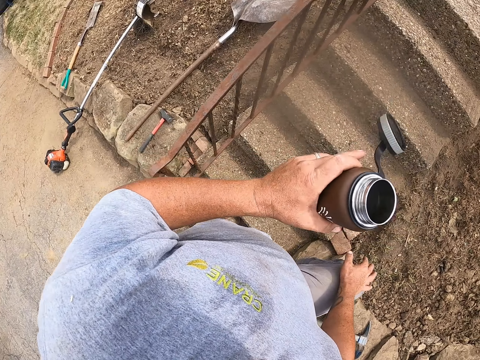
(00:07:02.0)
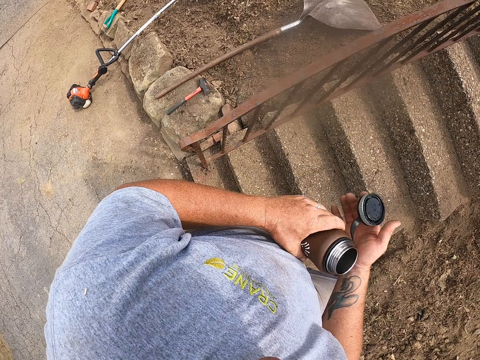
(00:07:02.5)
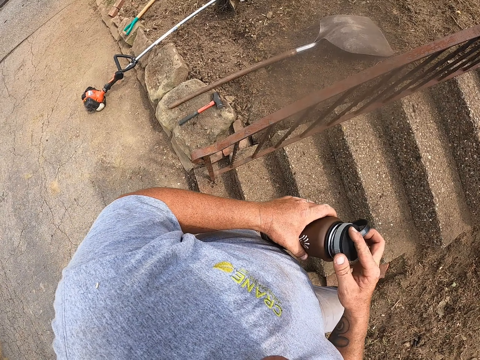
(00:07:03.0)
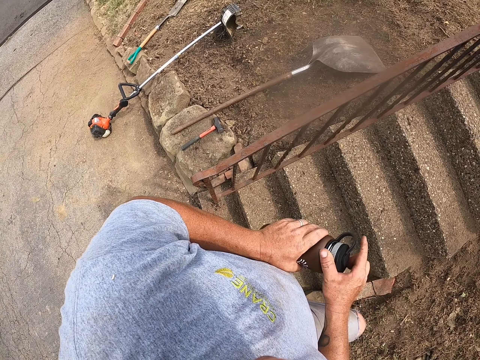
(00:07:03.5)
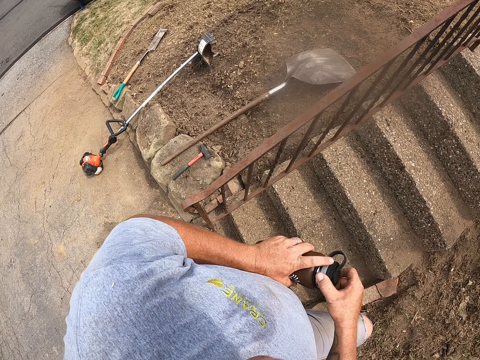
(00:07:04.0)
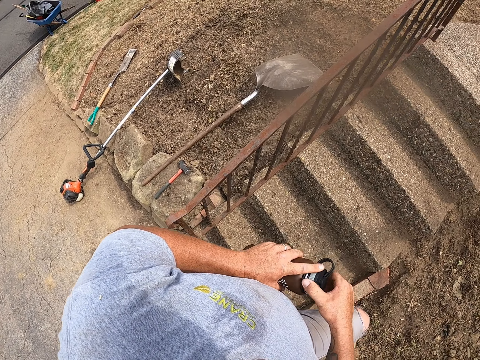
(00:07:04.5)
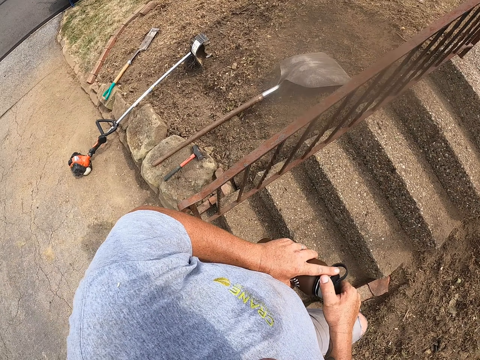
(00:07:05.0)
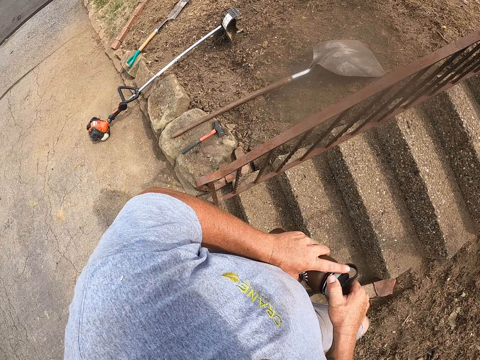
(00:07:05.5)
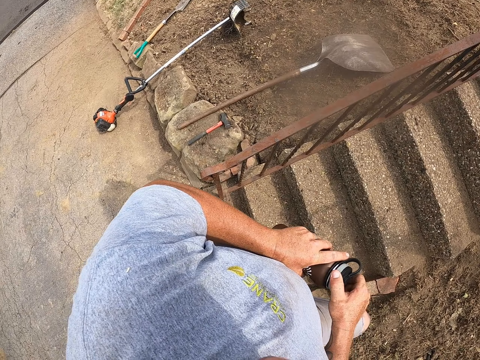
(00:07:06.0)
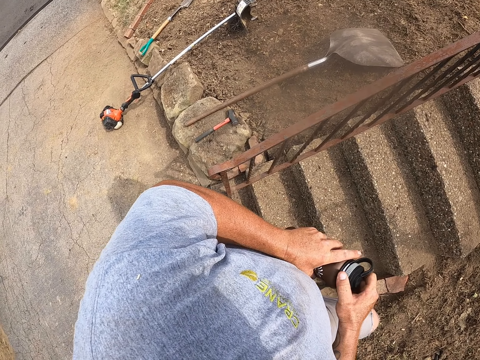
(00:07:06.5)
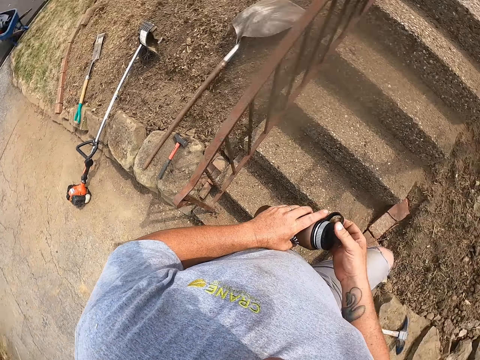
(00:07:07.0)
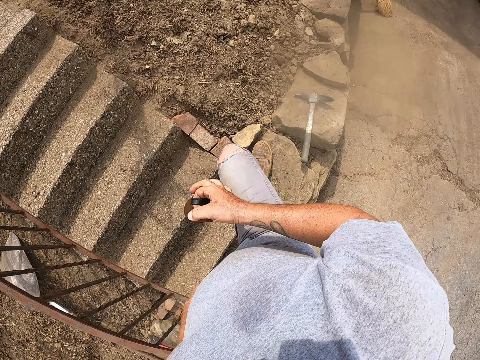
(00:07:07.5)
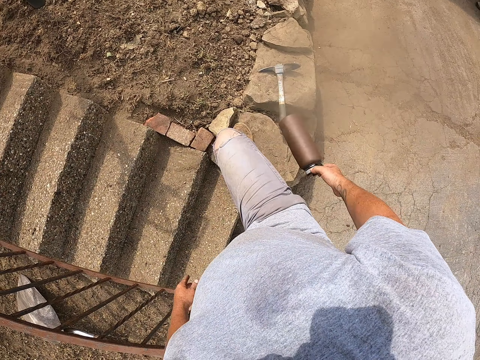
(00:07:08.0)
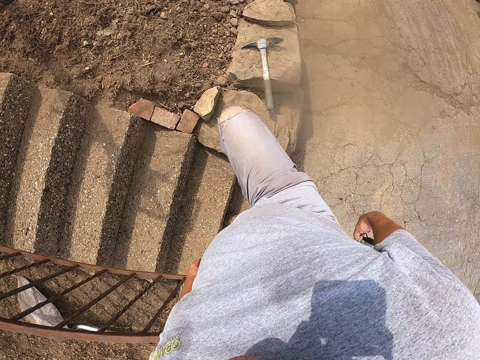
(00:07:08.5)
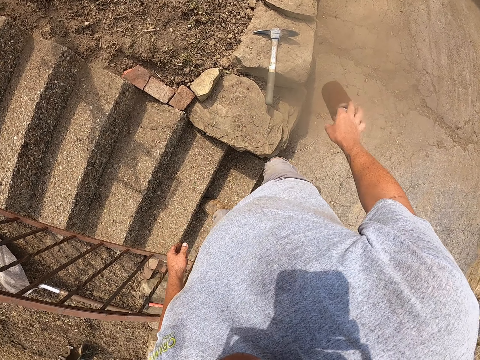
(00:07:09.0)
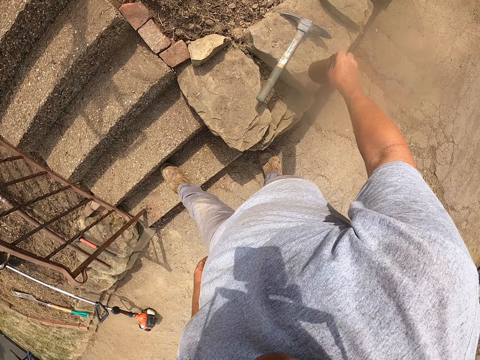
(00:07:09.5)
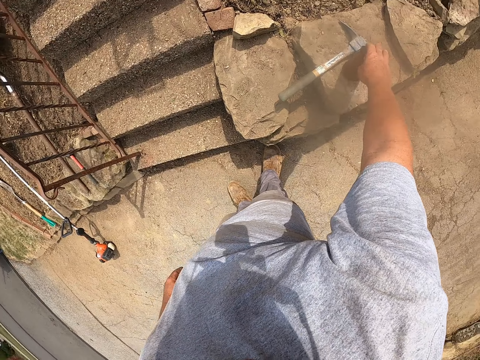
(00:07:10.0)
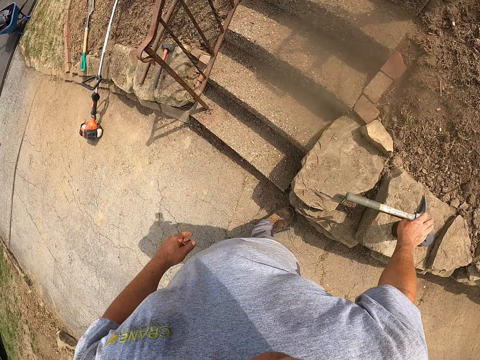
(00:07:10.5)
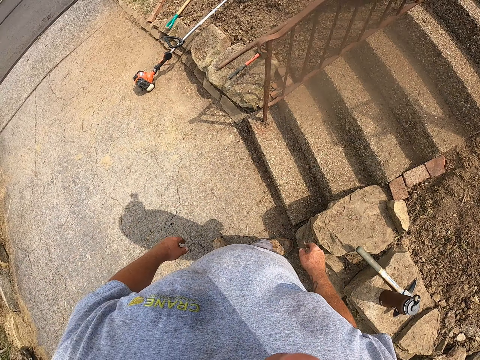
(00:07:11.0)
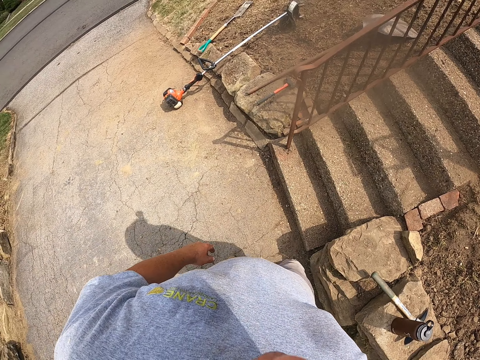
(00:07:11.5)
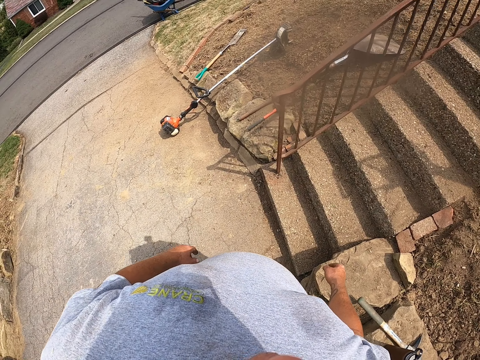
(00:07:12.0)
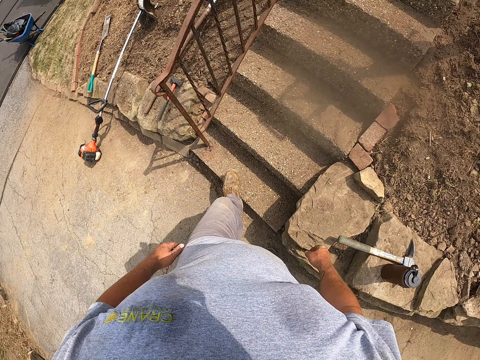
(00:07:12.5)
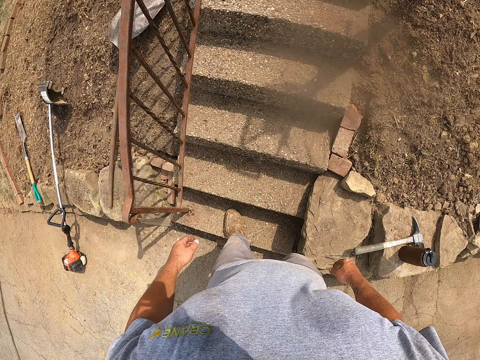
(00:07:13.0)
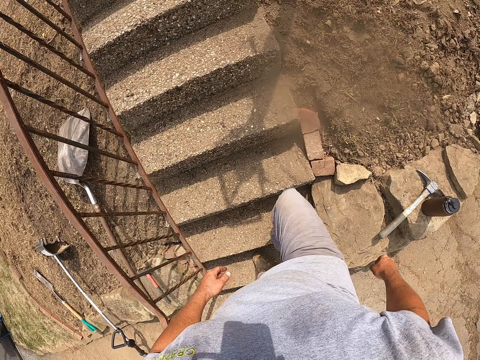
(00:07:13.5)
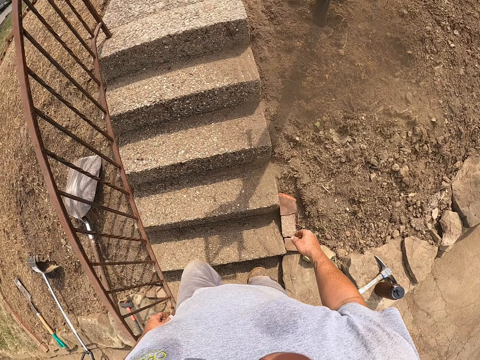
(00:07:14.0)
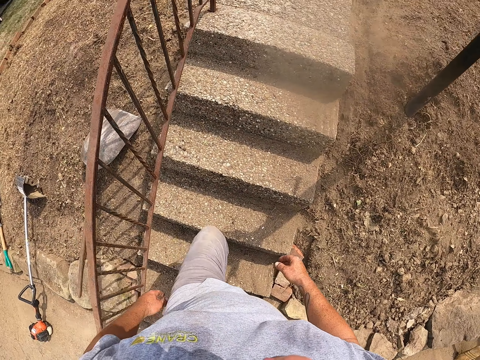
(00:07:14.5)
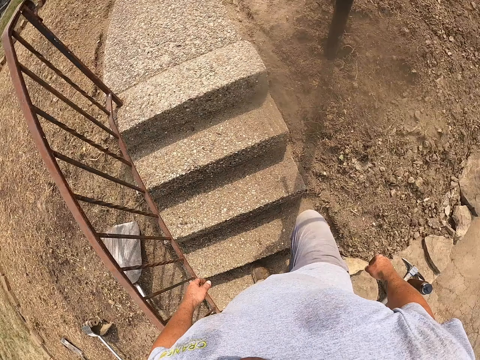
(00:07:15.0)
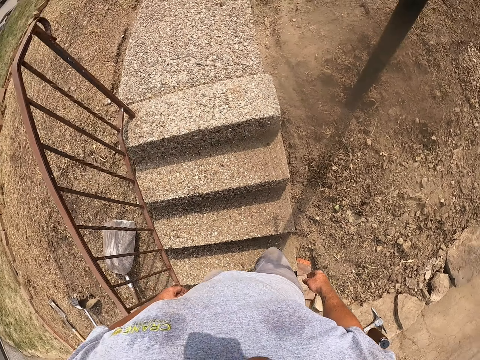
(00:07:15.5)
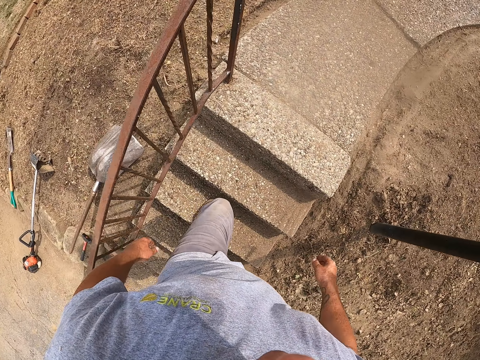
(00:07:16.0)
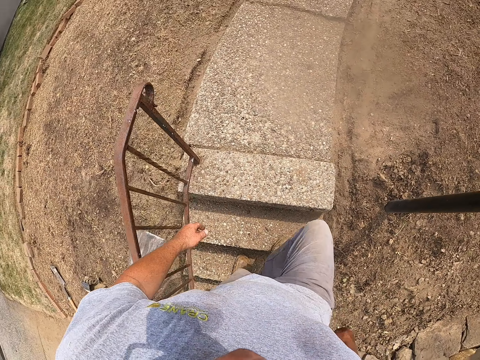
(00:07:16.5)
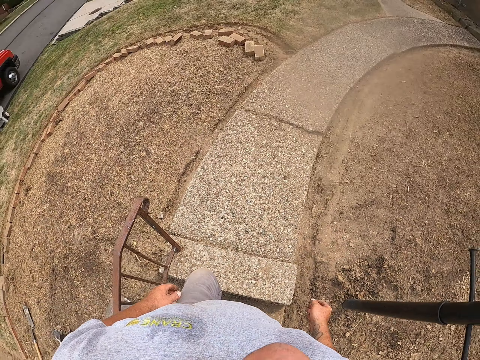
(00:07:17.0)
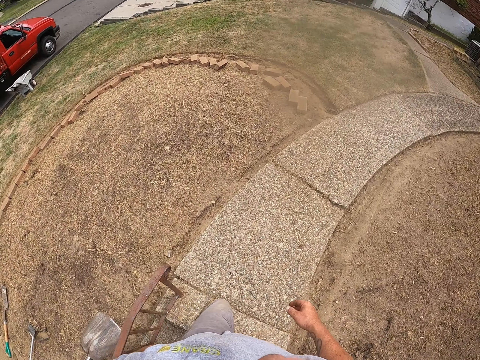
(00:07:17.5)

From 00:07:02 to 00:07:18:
The camera wearer puts down a bottle. They close the water bottle. They look around. They move the bottle. They put down the bottle on a stone. They move a leg. They move a hand. They walk around.

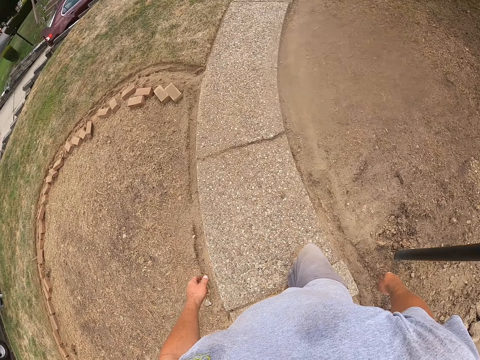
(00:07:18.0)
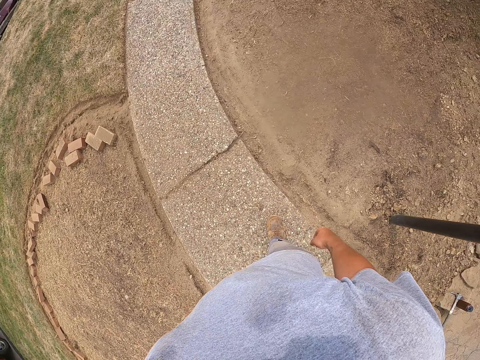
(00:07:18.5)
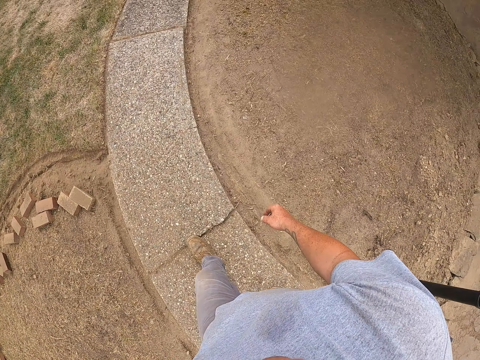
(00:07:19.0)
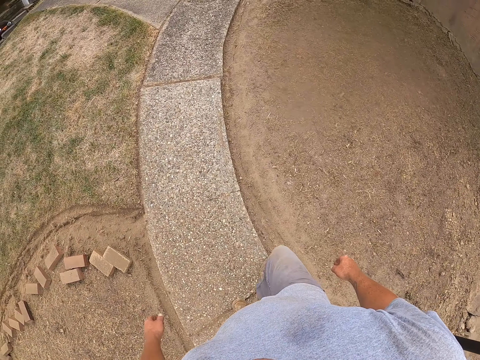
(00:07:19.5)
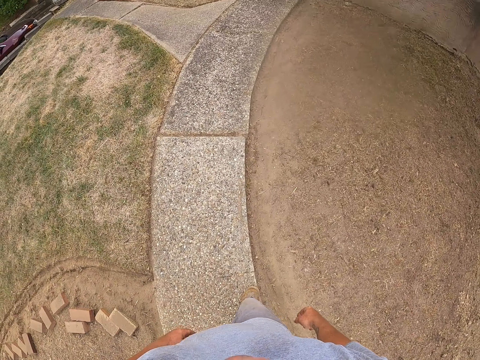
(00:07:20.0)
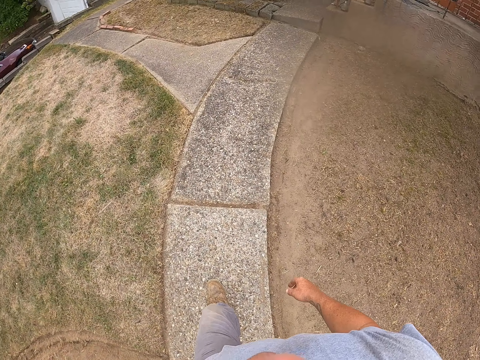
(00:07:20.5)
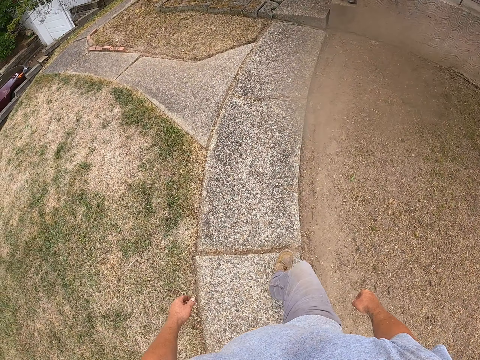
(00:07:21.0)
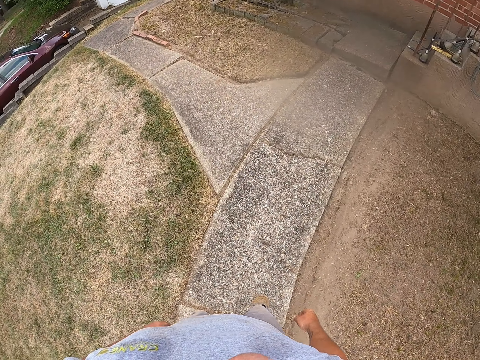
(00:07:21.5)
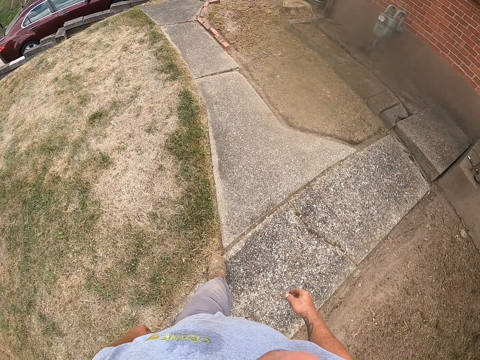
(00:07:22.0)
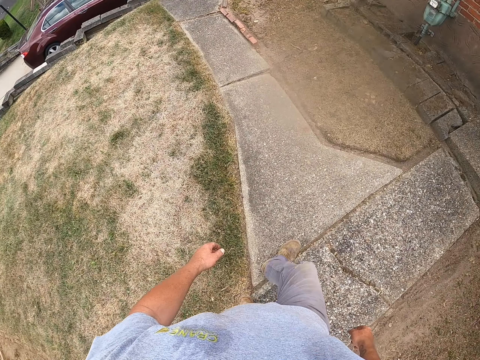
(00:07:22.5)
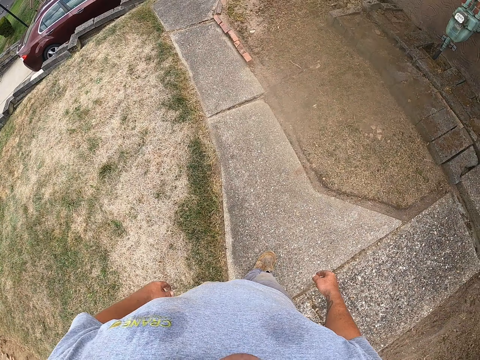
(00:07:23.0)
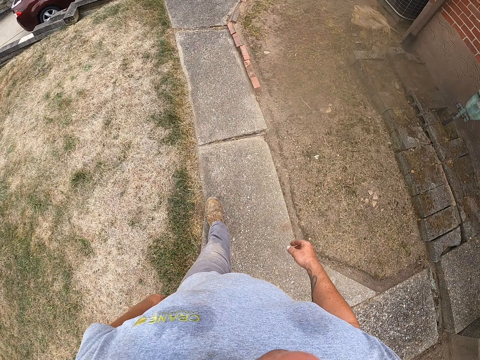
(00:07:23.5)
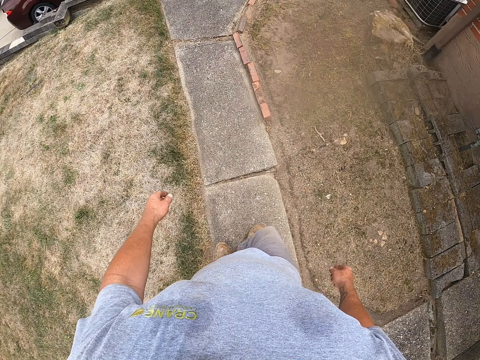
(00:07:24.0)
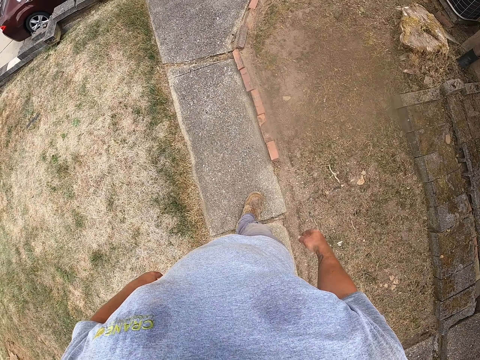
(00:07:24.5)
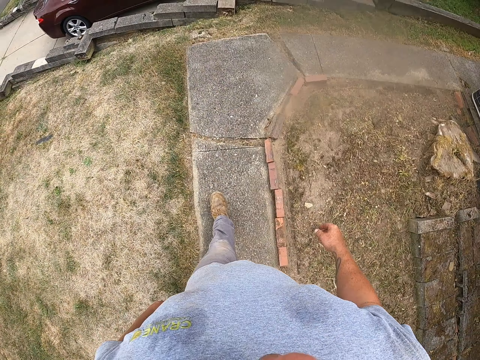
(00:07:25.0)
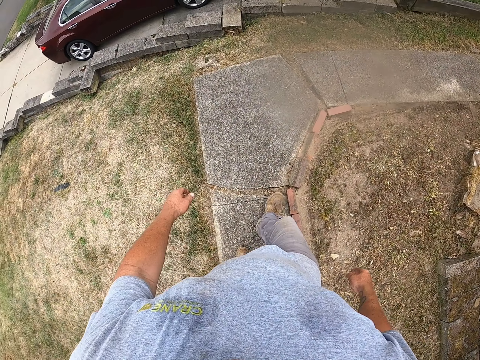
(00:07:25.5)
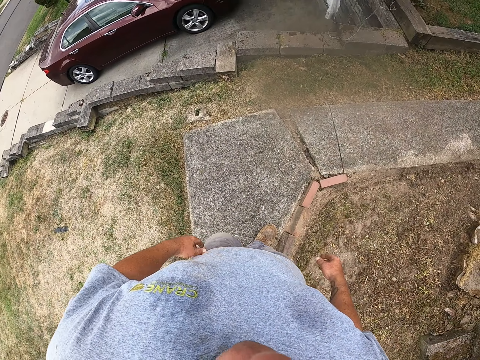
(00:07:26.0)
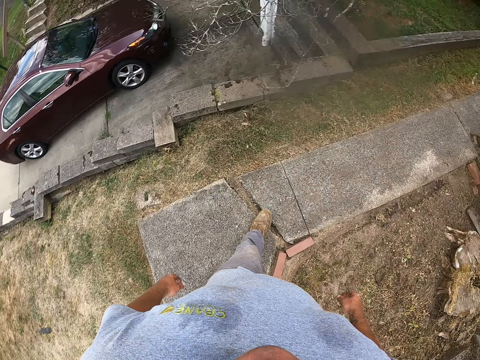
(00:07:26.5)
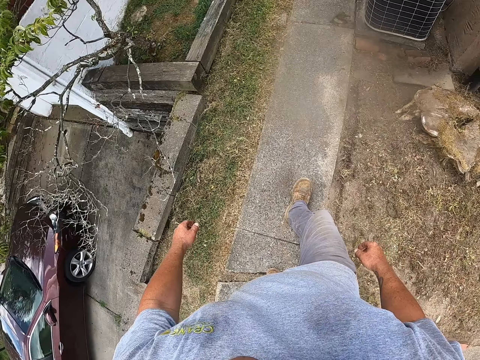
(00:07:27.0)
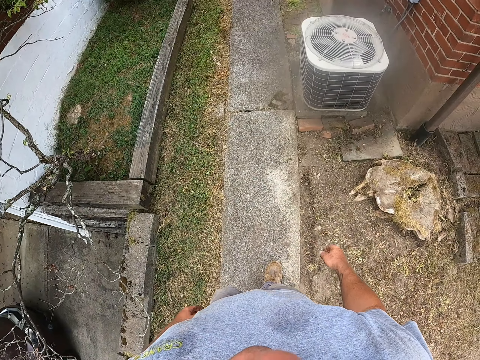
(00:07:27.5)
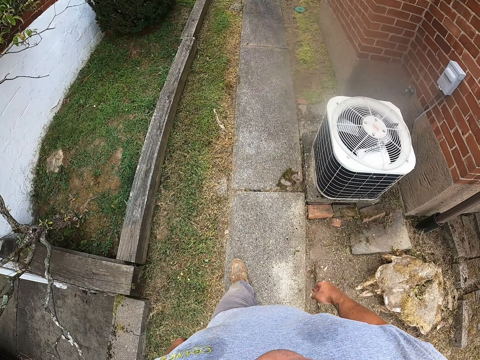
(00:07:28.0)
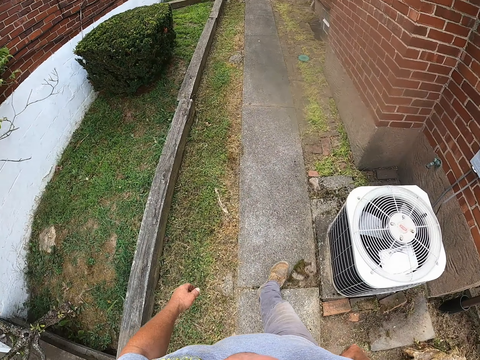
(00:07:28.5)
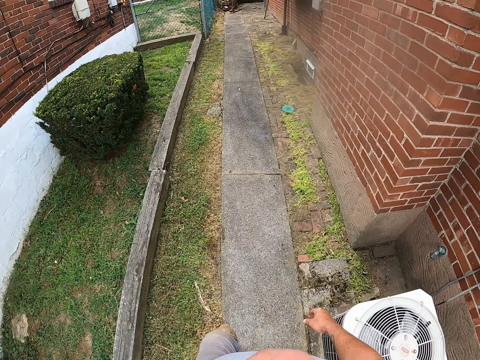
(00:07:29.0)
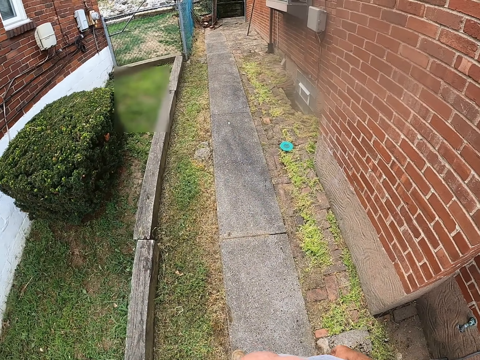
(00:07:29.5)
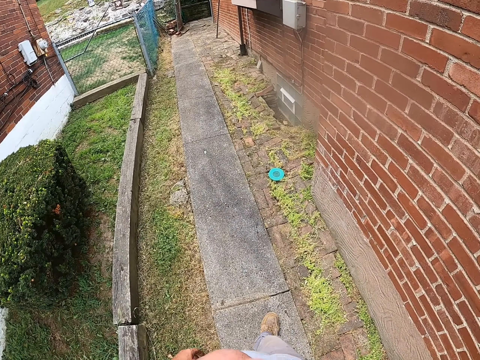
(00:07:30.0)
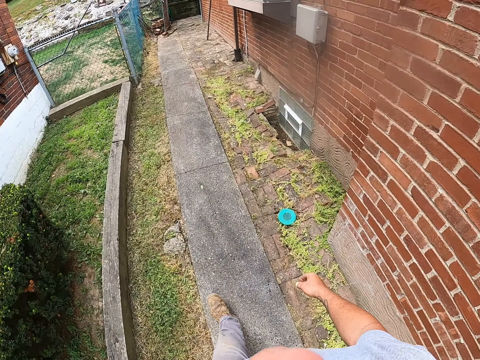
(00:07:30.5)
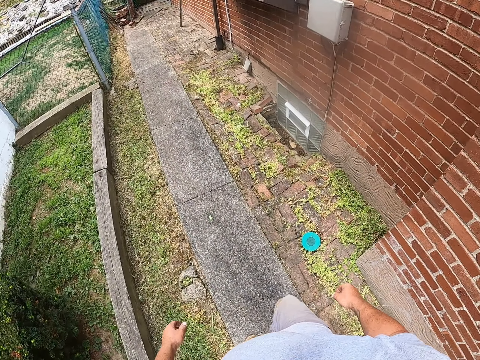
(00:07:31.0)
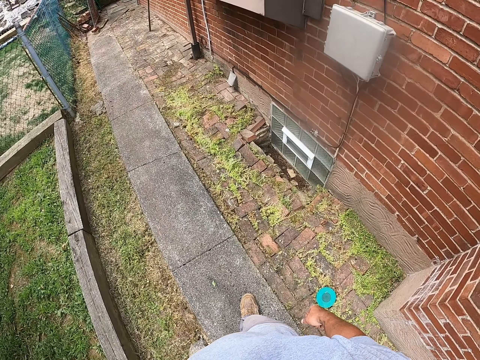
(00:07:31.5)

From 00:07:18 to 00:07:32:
The camera wearer looks around. They walk around. They look around. They look around again. They walk around.
